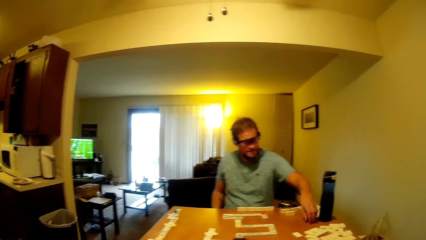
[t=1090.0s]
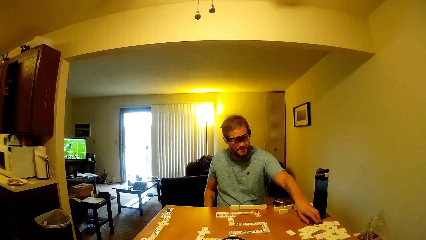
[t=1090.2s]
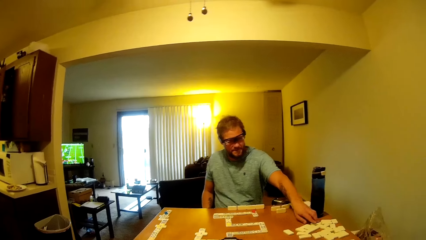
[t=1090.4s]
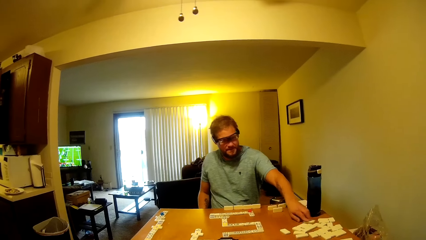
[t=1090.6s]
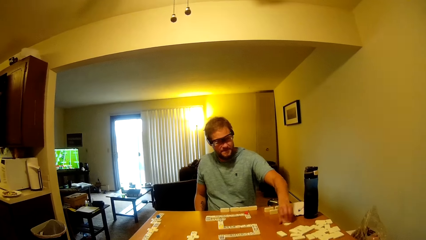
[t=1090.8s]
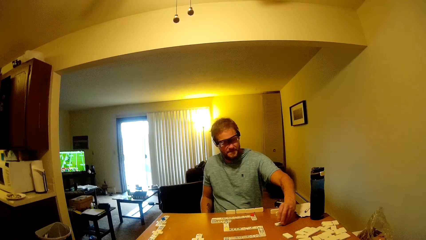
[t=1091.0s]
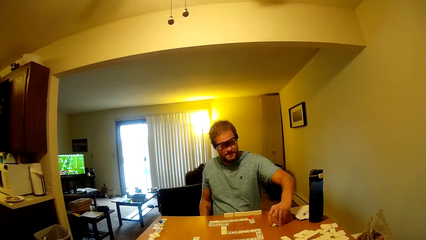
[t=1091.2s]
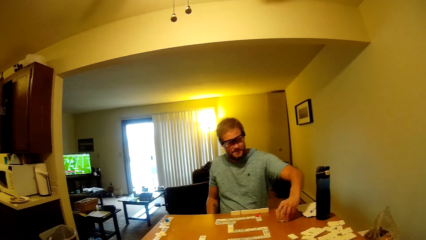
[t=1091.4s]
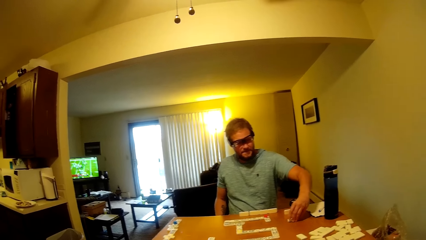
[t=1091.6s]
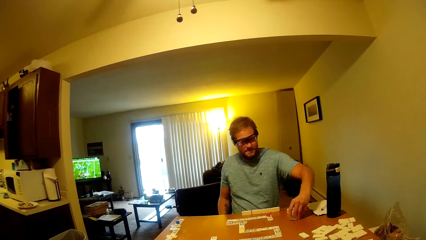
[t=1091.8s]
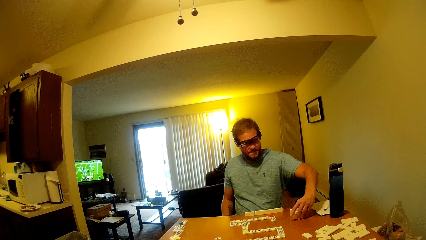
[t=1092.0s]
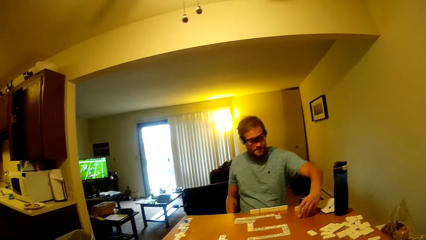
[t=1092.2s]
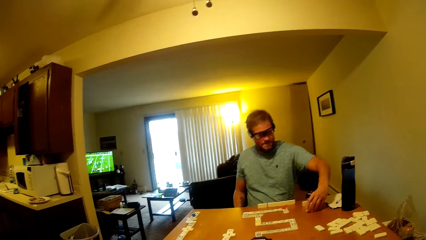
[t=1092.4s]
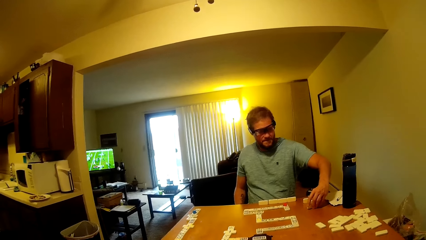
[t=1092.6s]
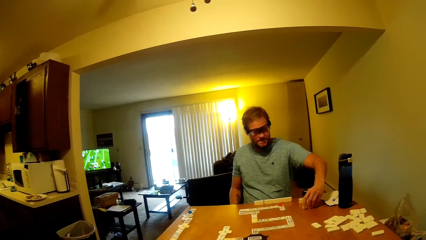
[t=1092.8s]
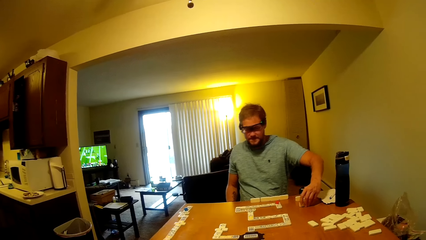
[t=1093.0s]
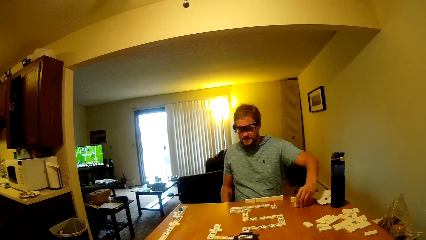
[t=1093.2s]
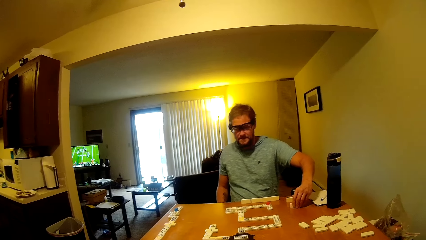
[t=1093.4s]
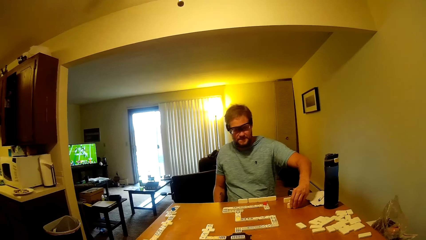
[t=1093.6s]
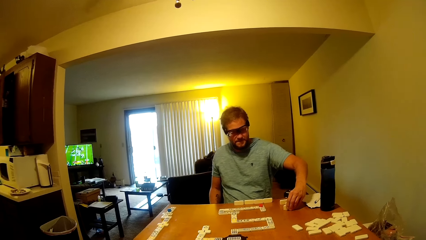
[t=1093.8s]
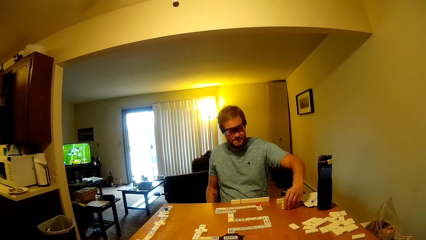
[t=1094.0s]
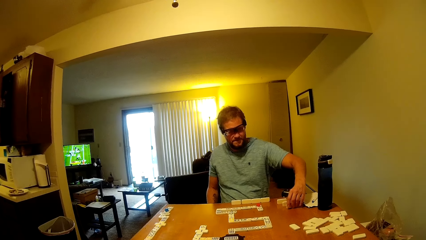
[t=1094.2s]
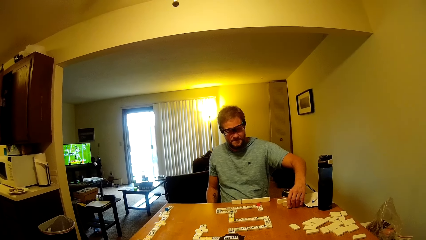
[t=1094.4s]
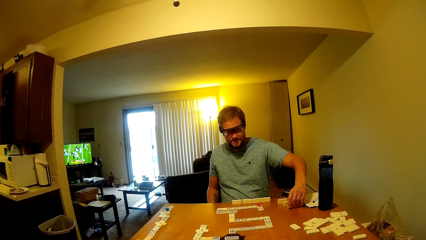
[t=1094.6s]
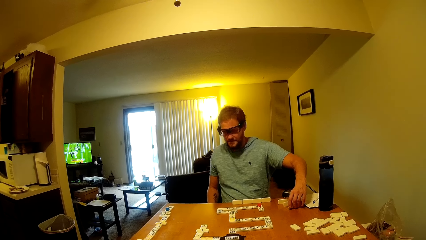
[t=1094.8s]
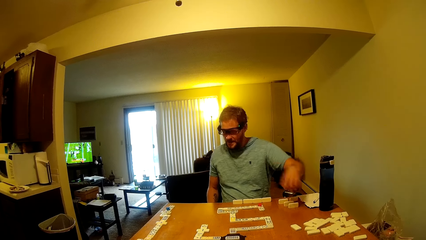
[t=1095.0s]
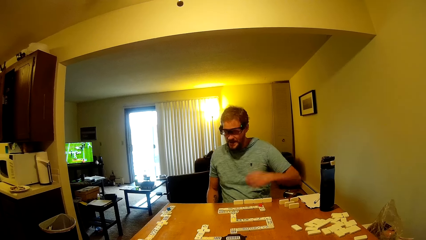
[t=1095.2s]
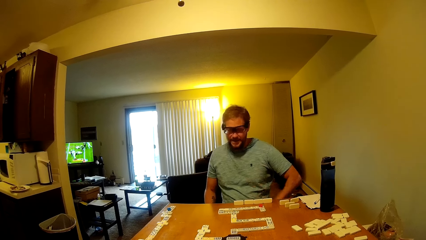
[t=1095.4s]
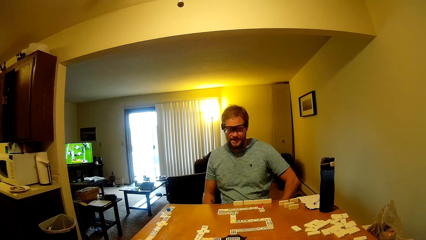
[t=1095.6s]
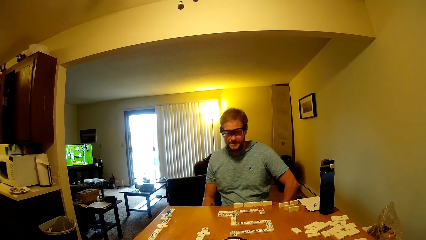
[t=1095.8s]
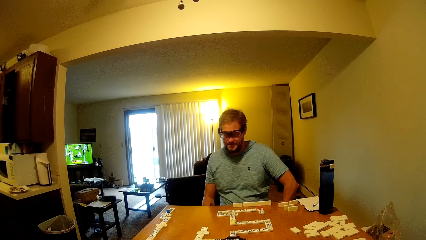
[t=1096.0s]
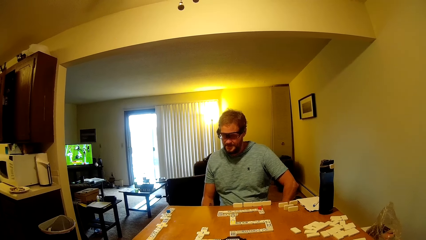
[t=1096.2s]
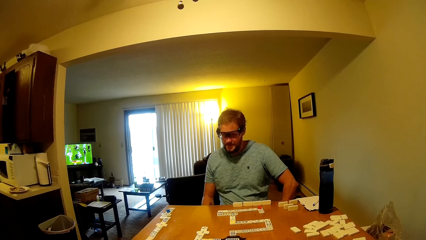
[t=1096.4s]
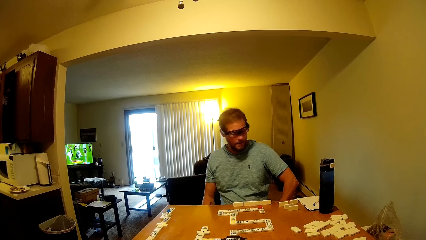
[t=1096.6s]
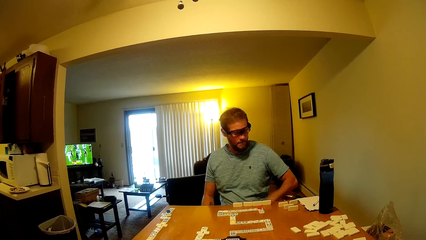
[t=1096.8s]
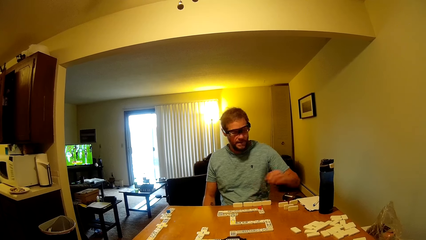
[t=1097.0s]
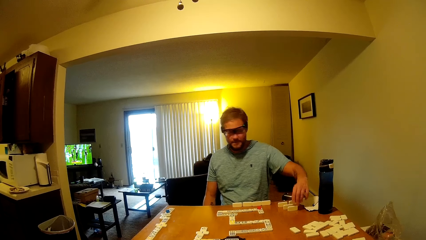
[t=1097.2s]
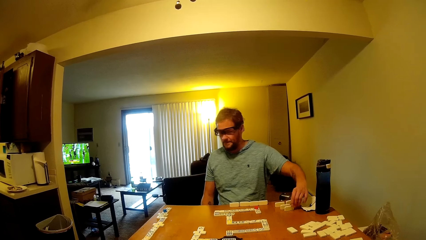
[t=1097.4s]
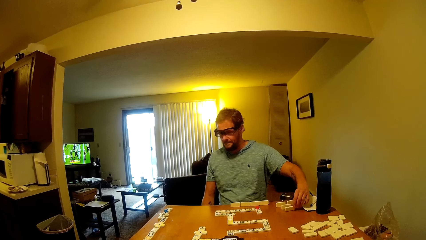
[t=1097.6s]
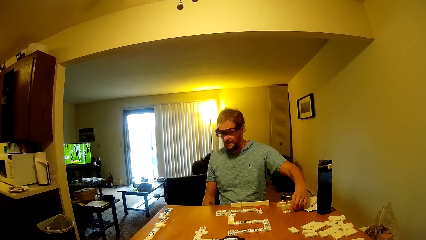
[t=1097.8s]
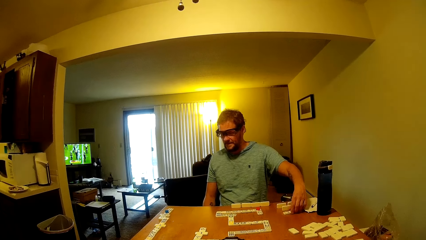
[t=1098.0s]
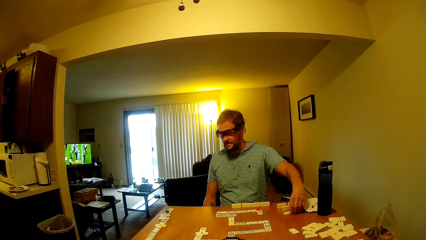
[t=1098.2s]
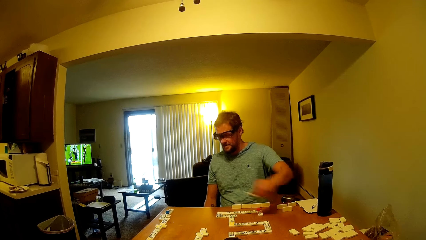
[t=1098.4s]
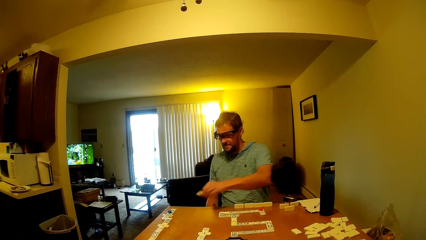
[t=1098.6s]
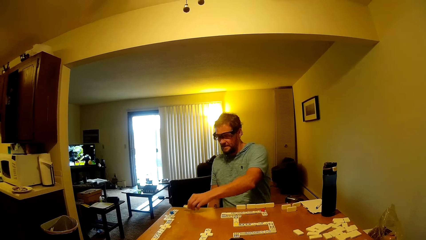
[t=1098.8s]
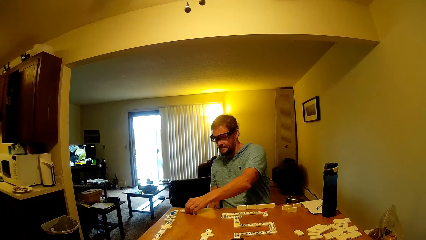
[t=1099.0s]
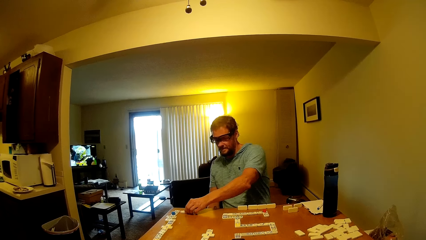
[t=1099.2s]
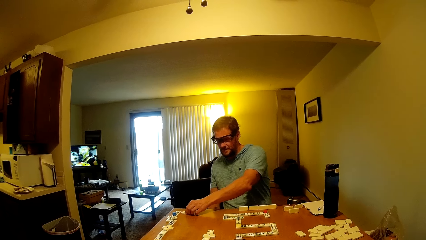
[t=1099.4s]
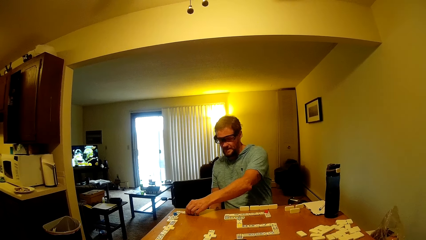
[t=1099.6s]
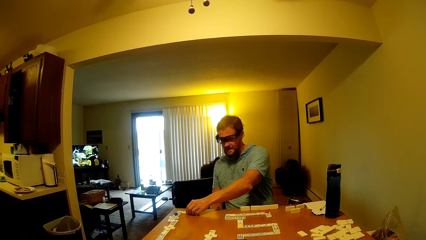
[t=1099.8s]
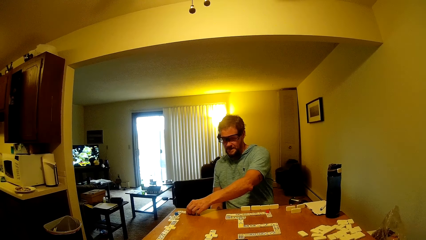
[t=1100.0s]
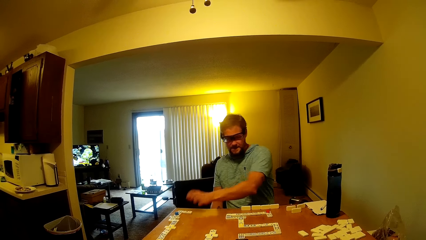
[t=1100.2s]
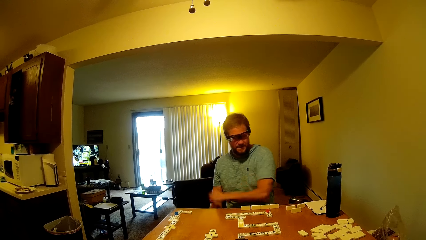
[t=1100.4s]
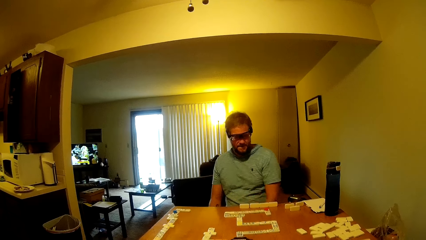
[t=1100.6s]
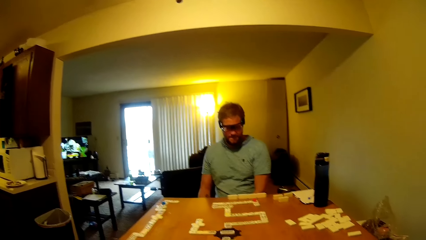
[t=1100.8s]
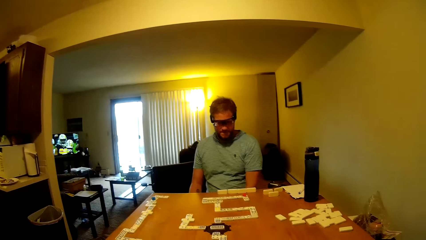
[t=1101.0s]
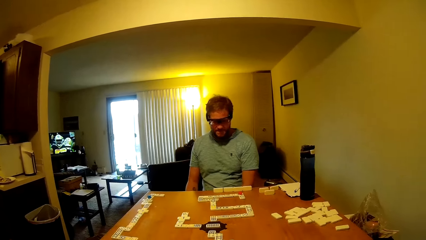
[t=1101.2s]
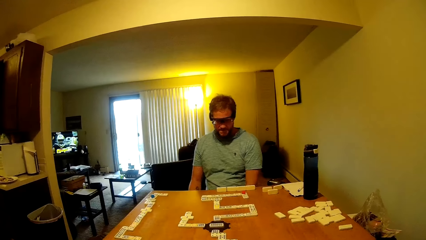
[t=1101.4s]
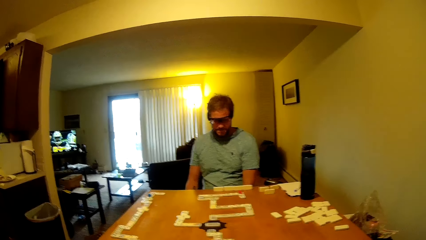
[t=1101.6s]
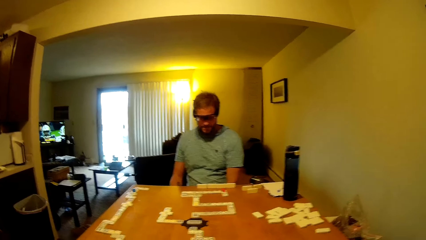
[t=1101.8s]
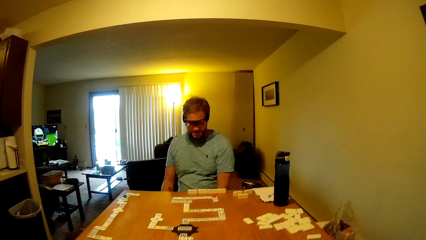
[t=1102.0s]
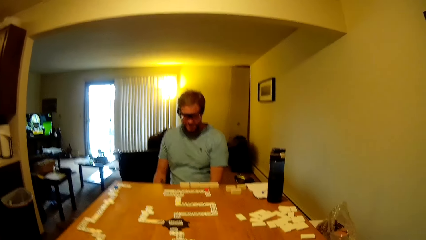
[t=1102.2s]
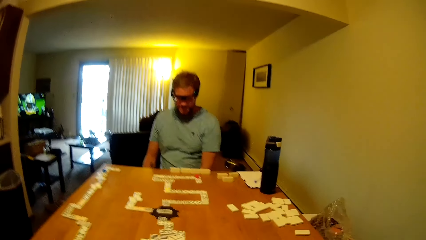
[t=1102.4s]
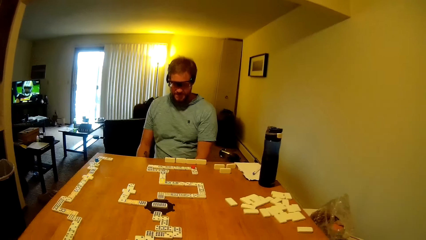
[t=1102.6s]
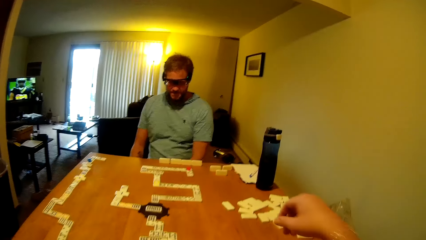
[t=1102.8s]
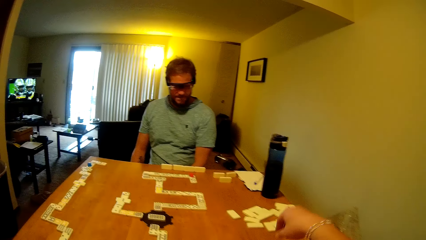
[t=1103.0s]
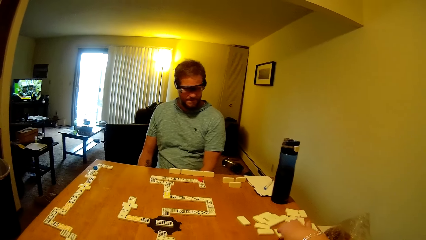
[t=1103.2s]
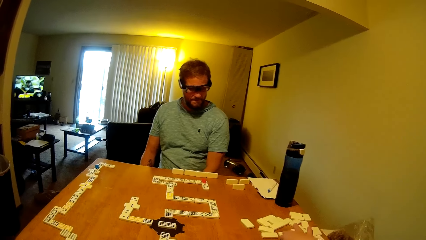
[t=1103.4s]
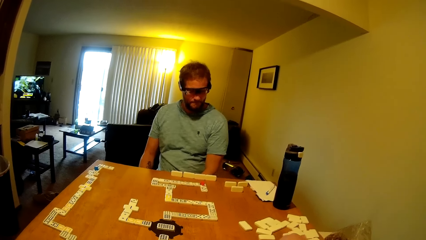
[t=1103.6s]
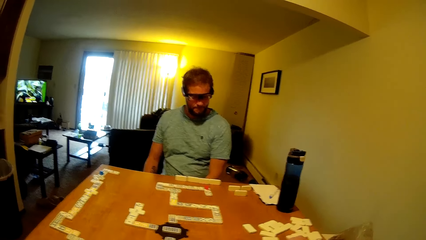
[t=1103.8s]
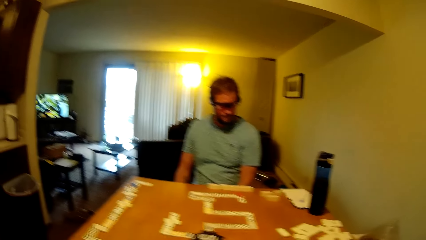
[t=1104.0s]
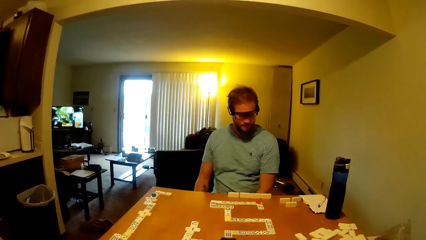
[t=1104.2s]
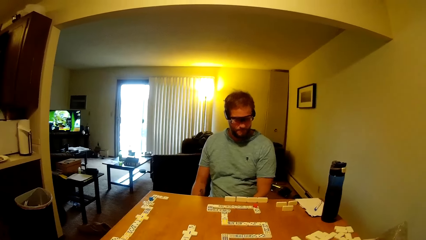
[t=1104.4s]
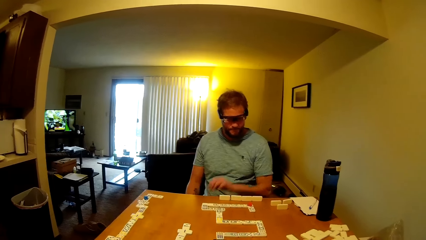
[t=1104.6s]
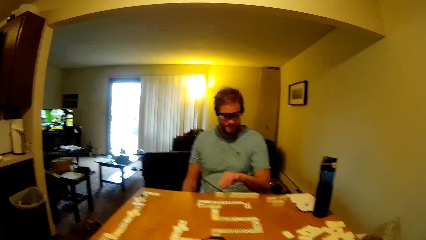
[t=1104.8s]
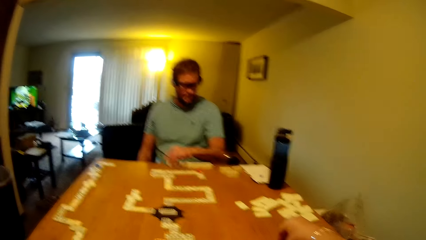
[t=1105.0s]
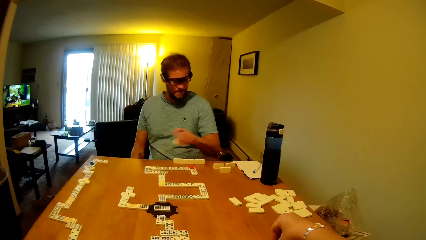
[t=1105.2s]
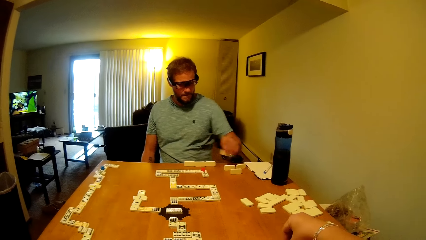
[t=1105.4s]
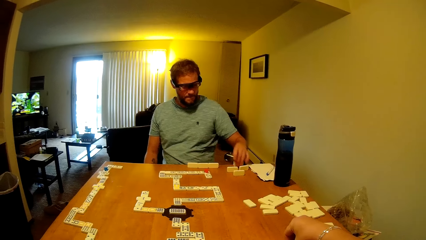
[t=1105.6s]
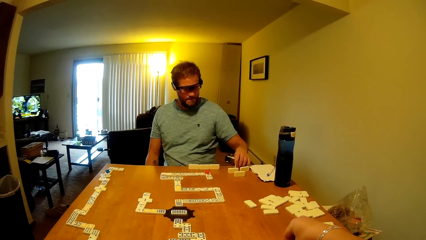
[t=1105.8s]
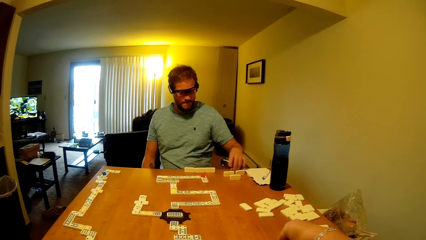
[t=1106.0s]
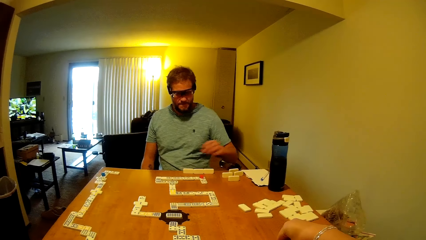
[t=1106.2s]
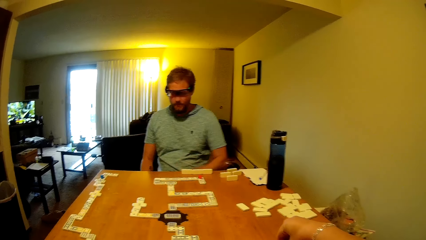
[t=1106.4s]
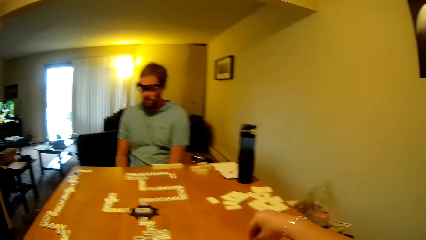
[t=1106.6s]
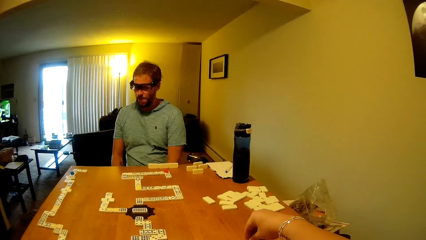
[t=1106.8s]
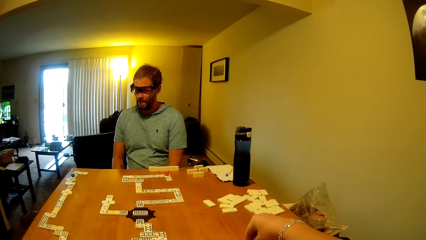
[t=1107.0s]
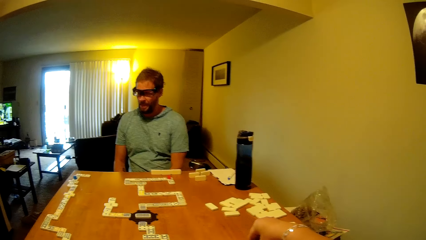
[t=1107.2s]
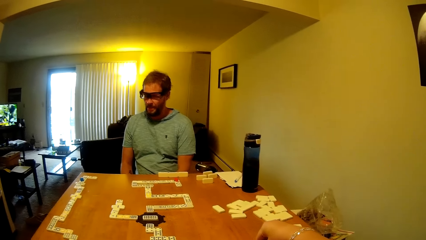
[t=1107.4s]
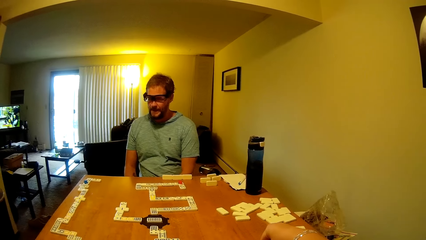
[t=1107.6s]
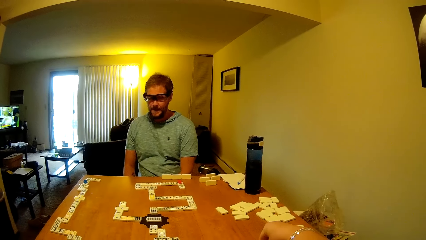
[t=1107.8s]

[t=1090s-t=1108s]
A man scratches on his head. The camera wearer plays a dominoes piece. The man moves a domino tile on the table with his left hand, opens the domino tile on the table with his left hand, and moves the domino tile on the table with his left hand. Another man moves a dominoes piece. The other man picks a word board from the table, assembles at the side of the table, and plays the dominoes piece. The camera wearer picks the word board from the table. The other man picks the word board from the table and places the word board on the table.
